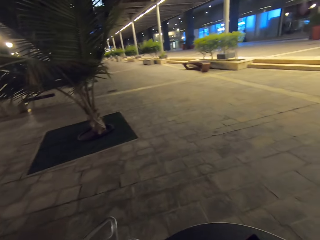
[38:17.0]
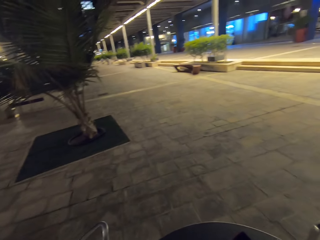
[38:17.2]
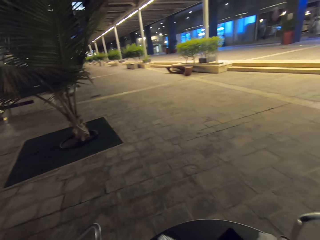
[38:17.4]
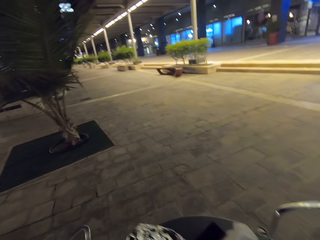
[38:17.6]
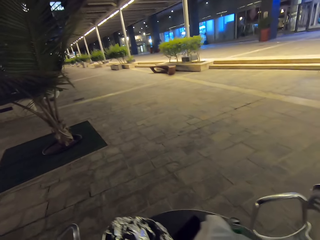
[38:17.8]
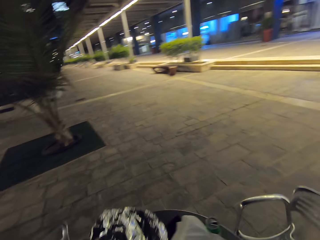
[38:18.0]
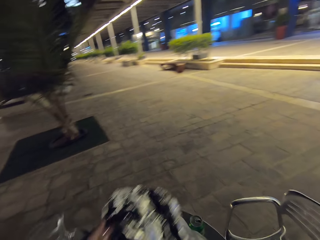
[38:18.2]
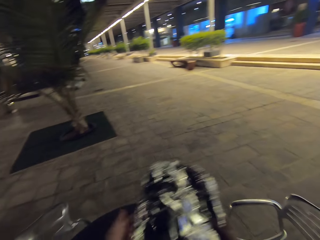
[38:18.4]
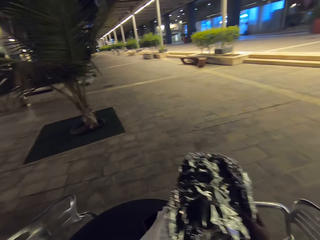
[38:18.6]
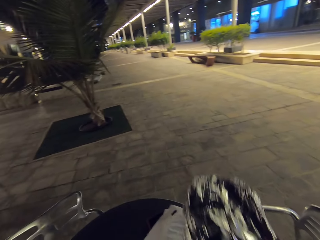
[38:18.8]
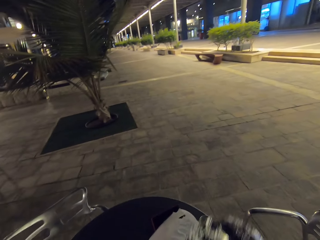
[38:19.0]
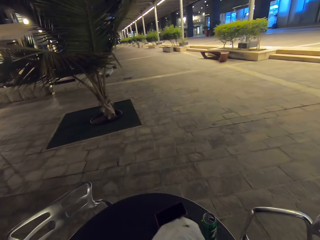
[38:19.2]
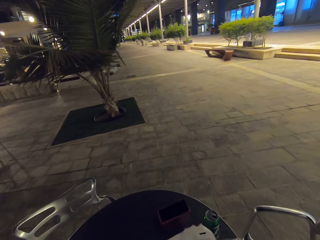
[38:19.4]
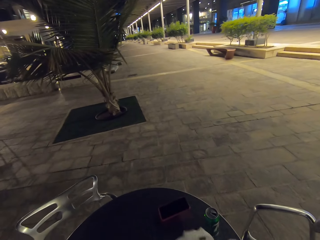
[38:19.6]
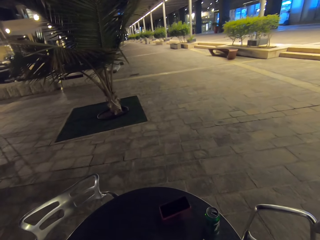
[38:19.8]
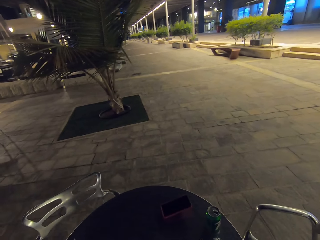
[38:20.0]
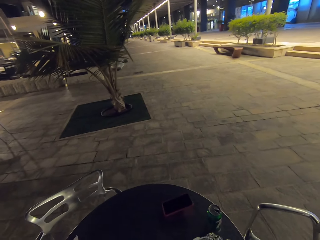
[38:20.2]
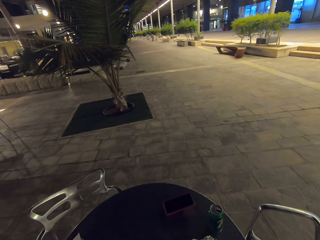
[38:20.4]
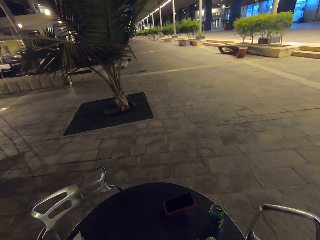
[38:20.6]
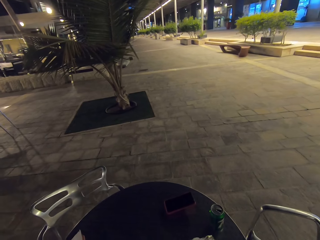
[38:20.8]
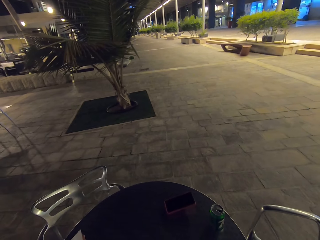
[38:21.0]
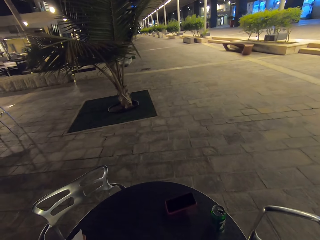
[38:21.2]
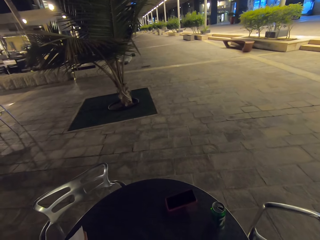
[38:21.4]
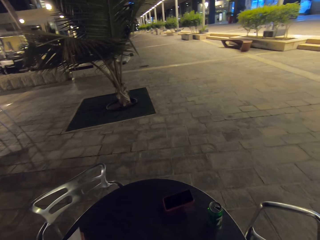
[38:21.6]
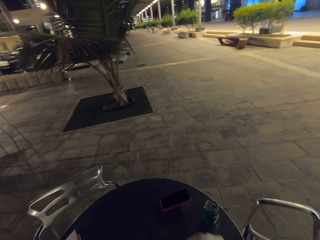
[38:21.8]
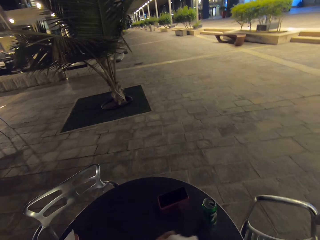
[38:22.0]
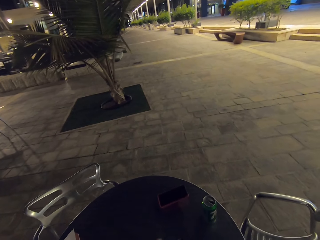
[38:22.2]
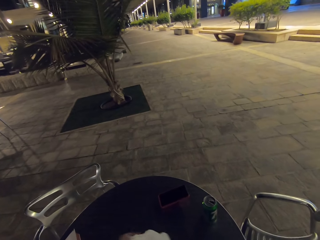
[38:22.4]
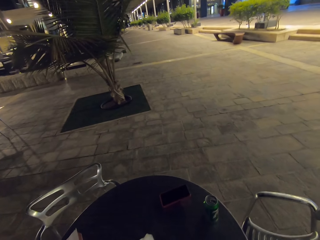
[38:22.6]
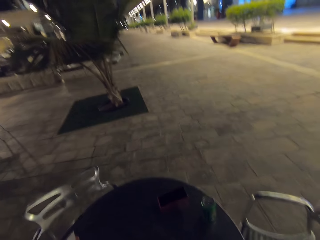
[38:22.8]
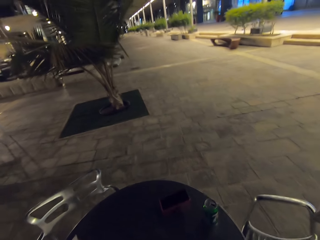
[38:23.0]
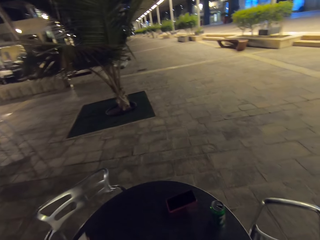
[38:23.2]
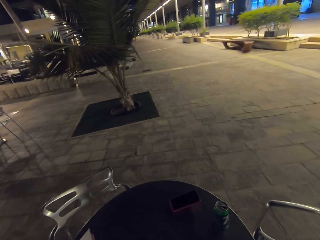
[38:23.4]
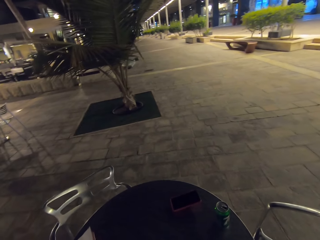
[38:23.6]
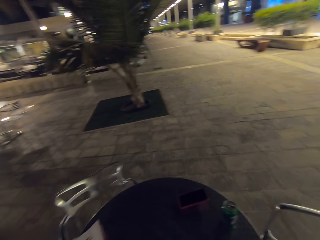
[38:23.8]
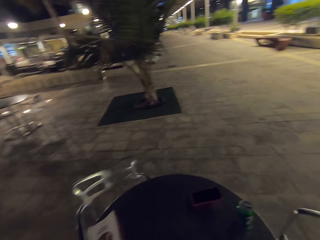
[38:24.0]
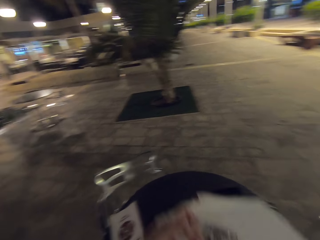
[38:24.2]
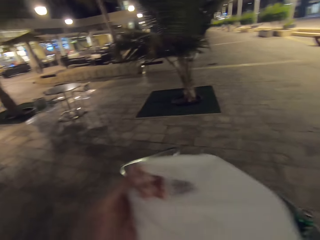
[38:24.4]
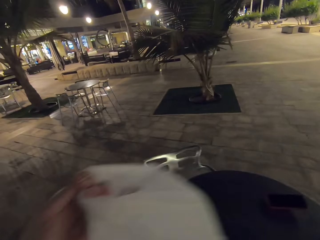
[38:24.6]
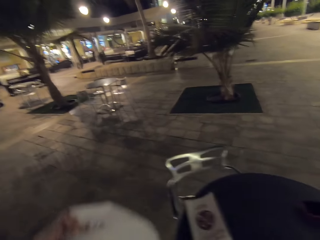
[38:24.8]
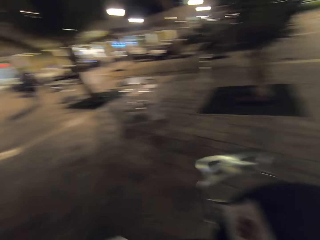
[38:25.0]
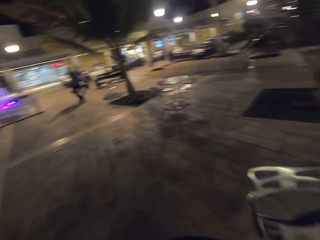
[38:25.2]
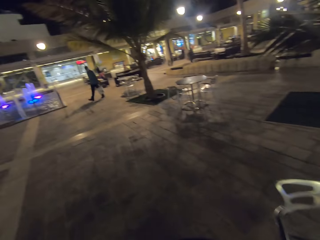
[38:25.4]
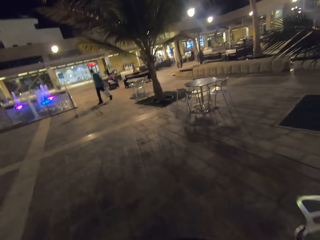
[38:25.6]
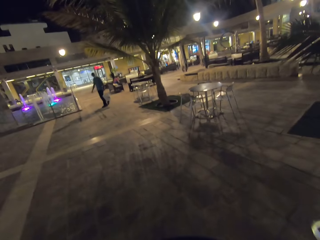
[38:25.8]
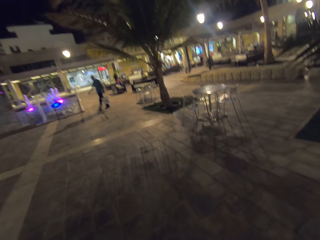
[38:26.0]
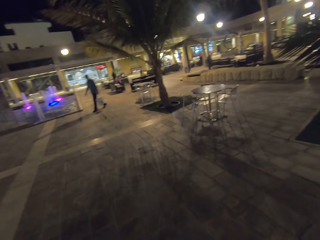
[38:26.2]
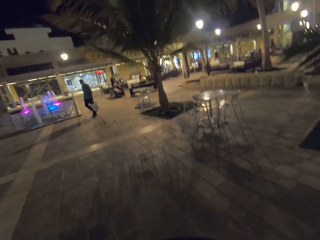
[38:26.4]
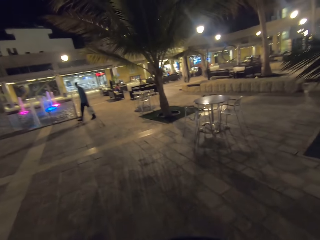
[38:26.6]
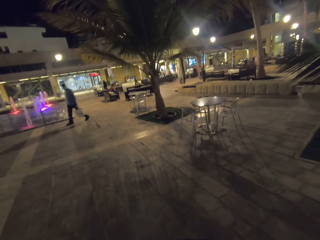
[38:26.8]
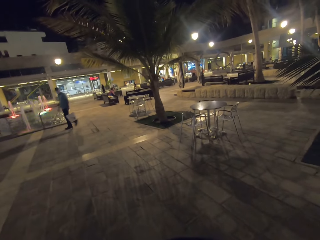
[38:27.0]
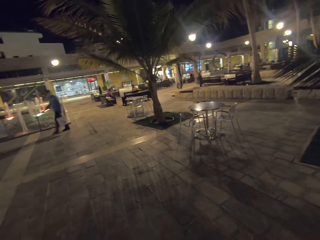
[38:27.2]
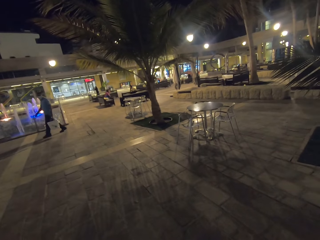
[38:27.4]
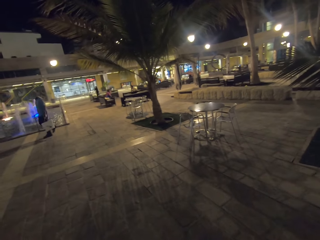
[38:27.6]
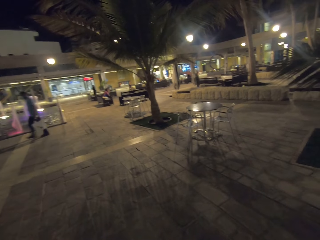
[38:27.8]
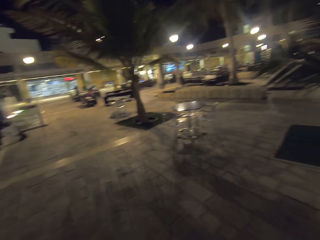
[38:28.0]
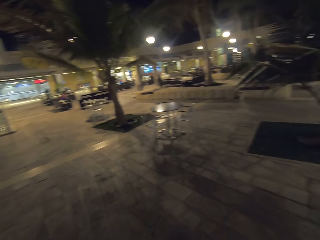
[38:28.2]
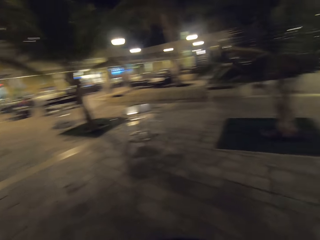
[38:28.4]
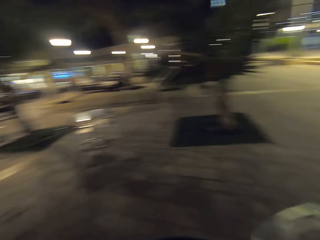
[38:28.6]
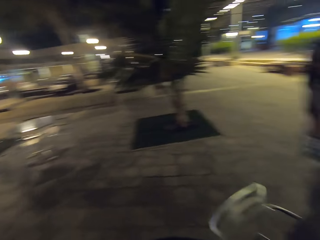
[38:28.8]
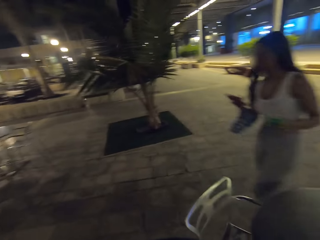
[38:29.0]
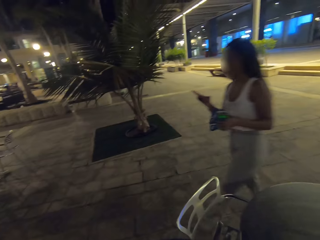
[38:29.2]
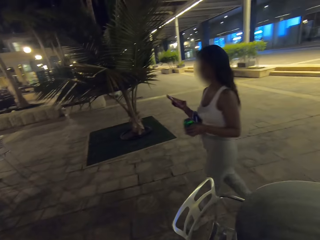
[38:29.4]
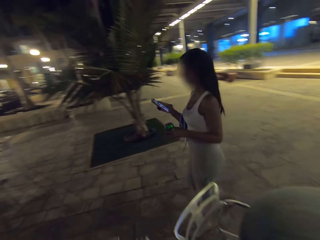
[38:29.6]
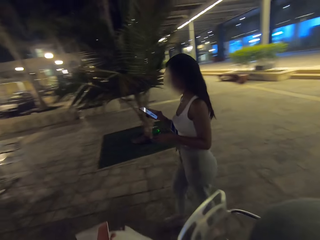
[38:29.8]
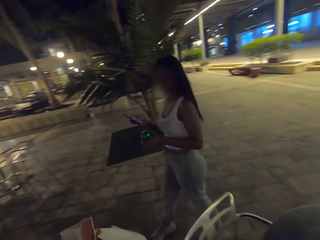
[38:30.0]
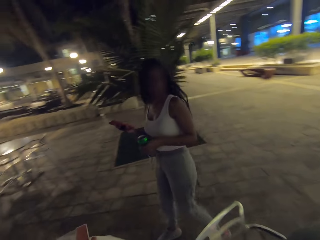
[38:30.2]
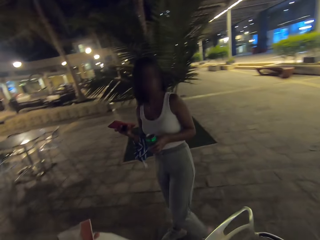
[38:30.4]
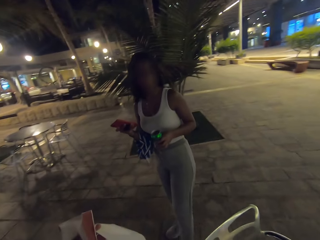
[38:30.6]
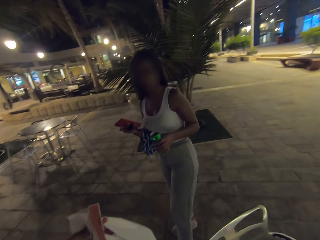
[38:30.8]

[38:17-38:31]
The camera wearer puts something in a paper bag. They stand up from the chair.

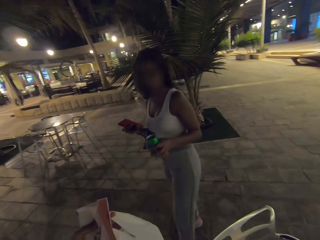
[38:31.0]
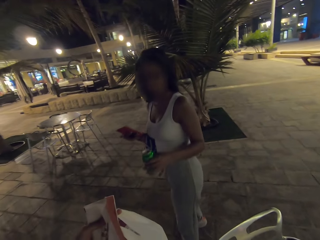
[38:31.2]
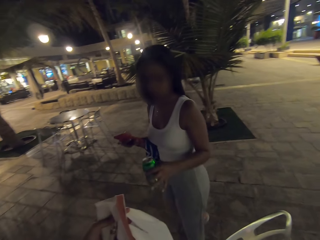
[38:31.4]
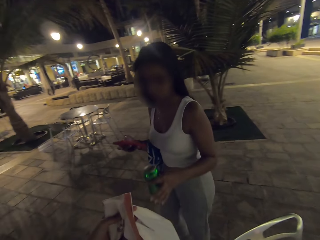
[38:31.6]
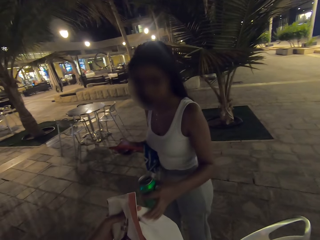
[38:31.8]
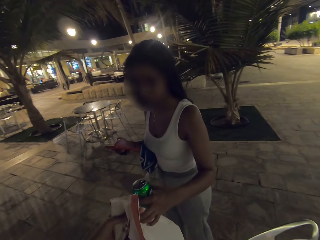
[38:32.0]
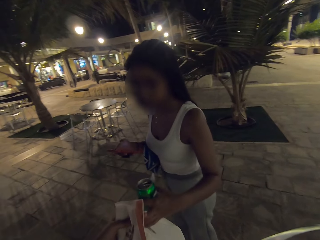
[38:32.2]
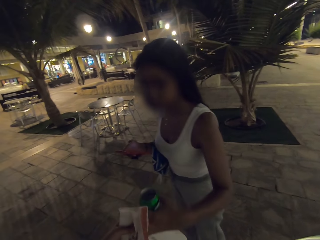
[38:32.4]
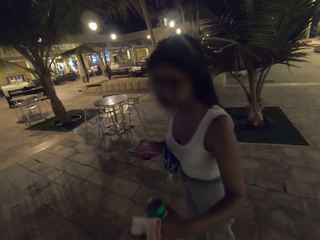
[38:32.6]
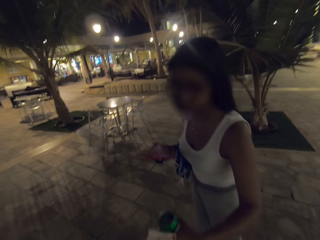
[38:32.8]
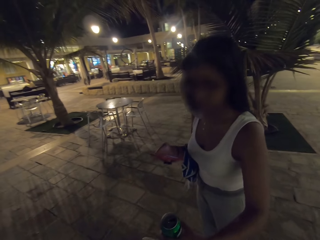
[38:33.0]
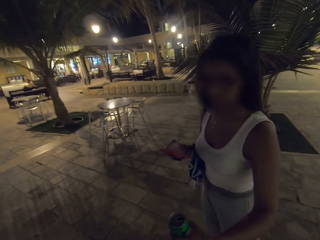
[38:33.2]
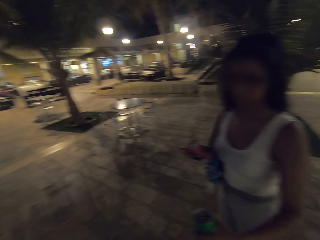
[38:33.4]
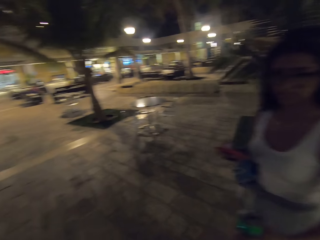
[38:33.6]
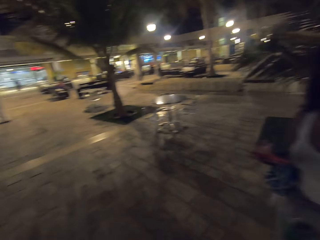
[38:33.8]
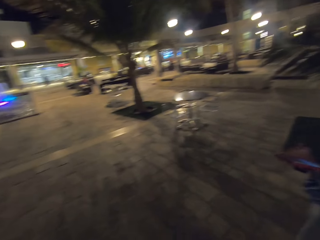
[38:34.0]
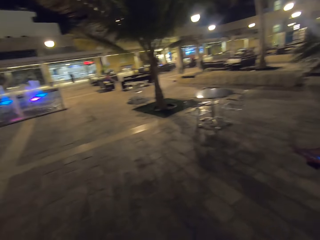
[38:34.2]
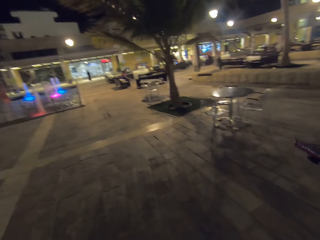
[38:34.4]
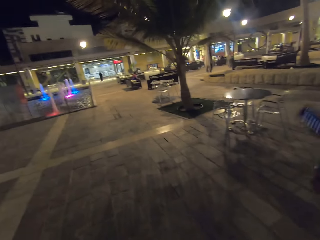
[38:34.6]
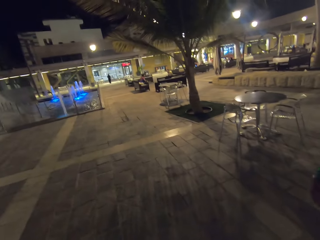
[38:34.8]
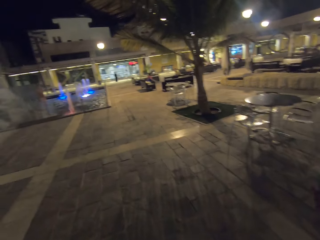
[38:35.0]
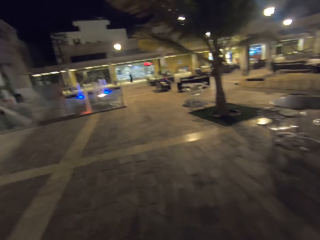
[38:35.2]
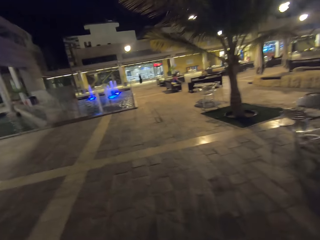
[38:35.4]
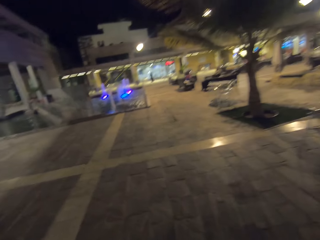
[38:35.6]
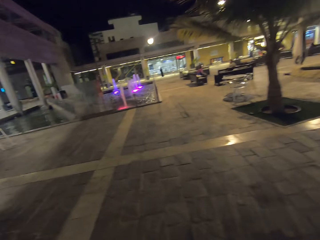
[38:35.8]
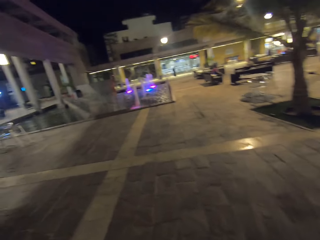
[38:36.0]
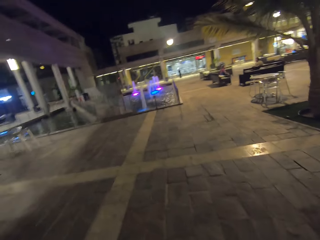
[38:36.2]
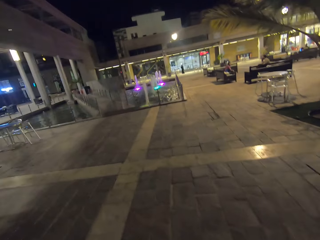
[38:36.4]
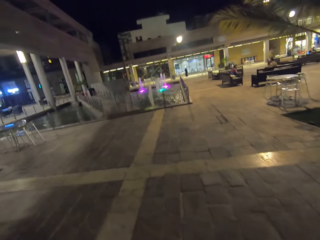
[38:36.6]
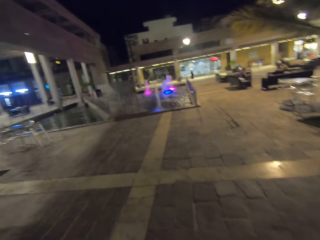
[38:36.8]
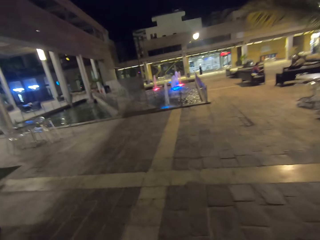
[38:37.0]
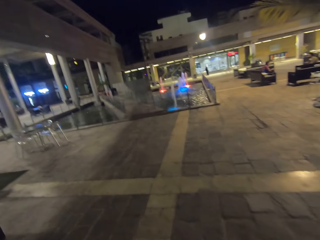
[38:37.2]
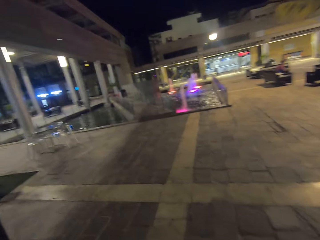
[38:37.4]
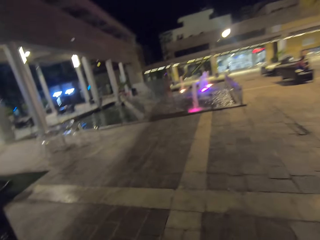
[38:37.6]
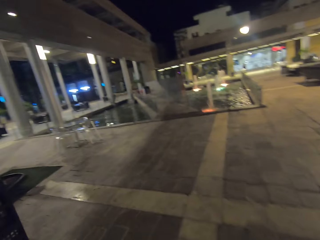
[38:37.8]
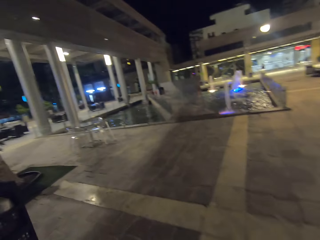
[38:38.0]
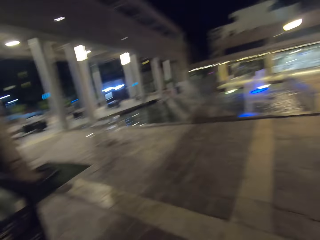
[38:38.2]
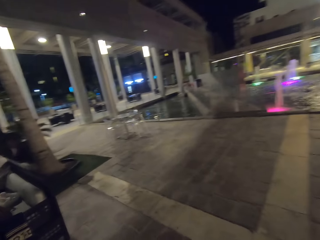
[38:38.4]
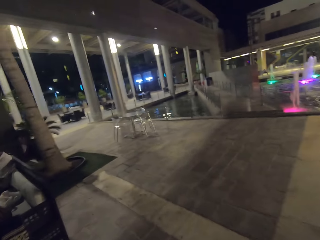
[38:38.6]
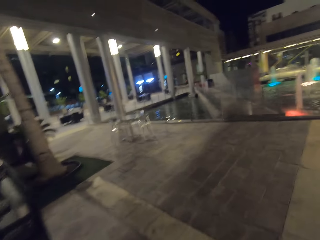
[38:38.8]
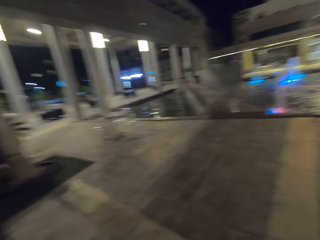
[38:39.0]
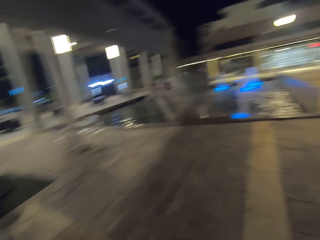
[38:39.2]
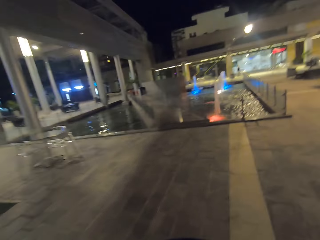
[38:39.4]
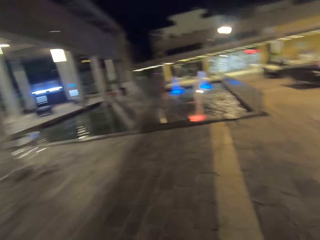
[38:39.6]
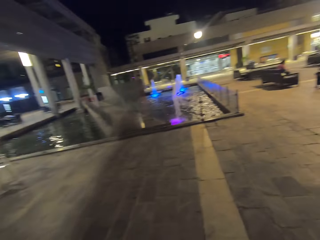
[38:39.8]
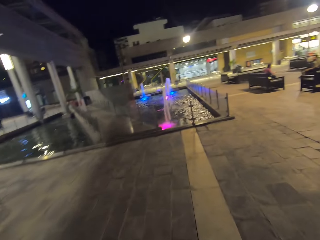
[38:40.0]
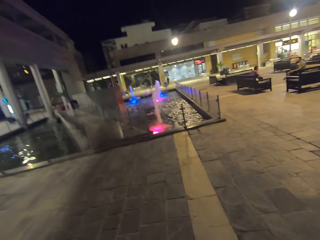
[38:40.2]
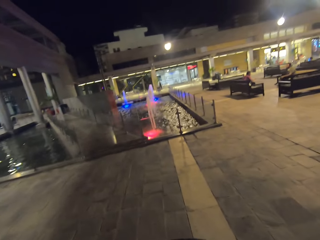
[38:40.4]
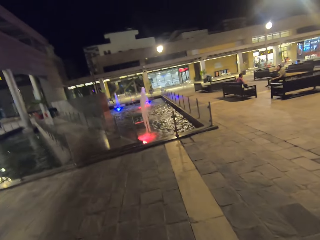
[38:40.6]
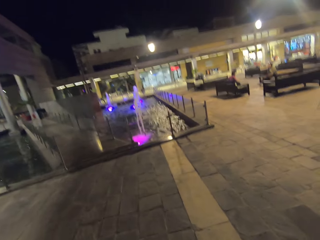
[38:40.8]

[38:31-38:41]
The camera wearer takes the plastic bag on the table.
